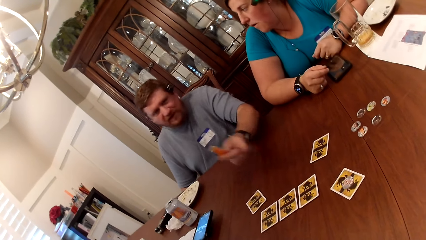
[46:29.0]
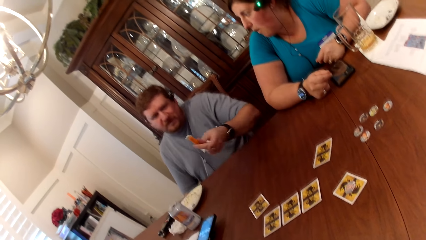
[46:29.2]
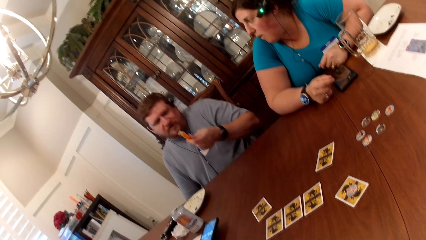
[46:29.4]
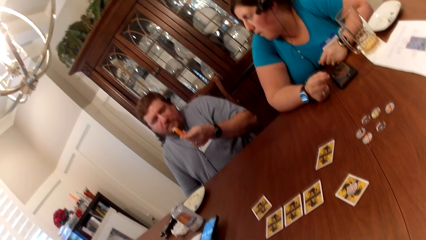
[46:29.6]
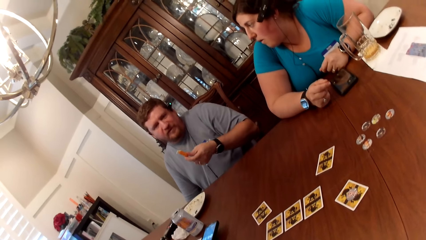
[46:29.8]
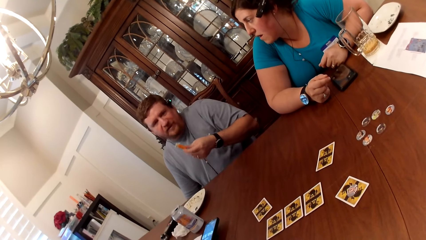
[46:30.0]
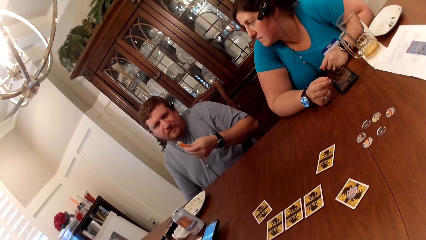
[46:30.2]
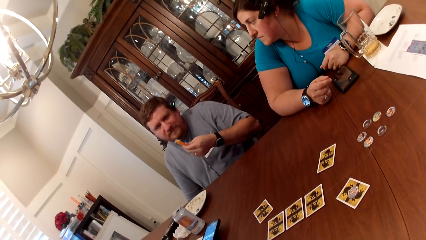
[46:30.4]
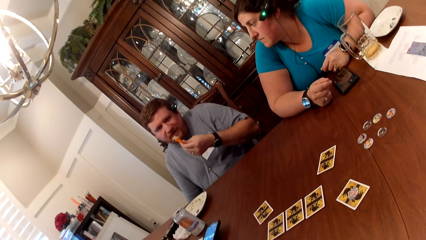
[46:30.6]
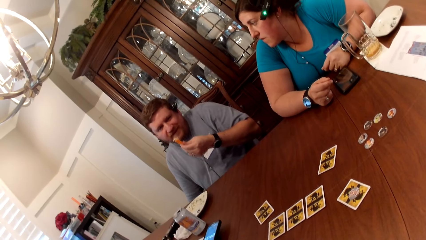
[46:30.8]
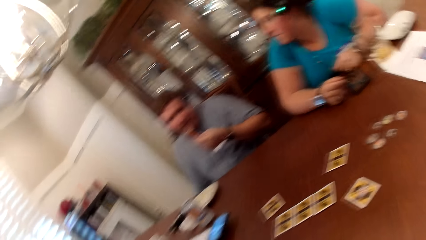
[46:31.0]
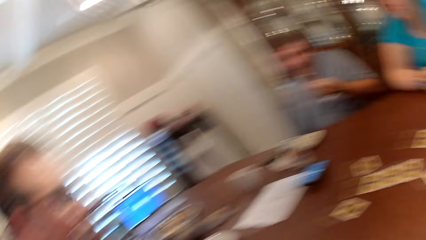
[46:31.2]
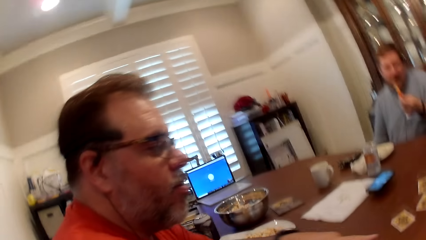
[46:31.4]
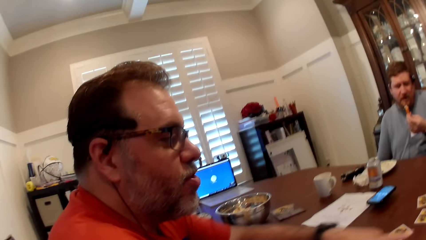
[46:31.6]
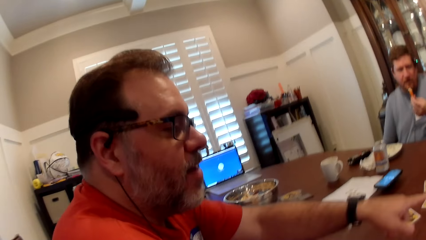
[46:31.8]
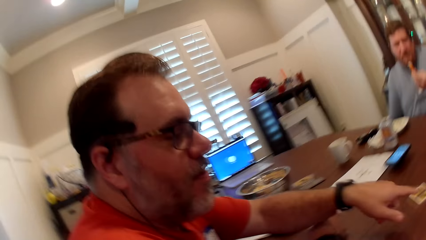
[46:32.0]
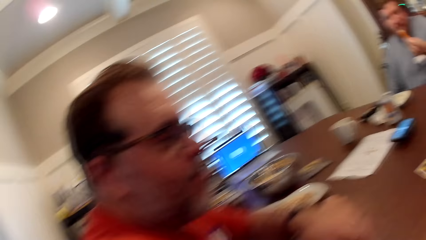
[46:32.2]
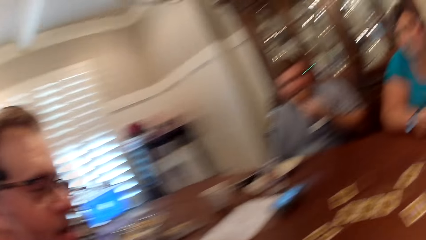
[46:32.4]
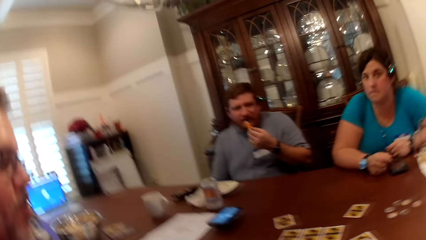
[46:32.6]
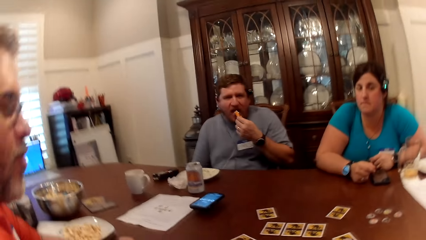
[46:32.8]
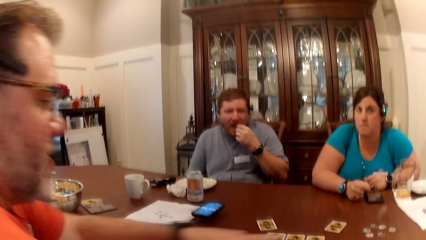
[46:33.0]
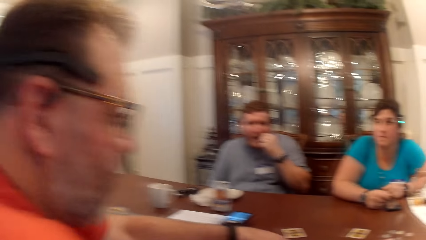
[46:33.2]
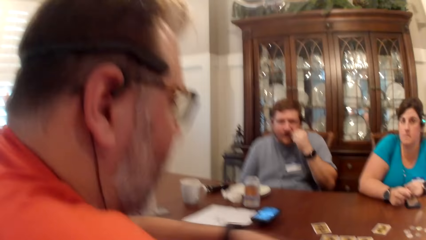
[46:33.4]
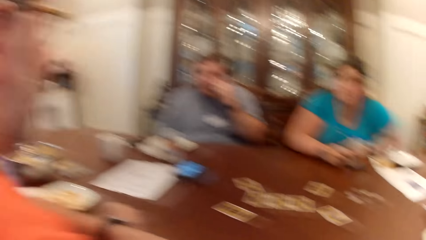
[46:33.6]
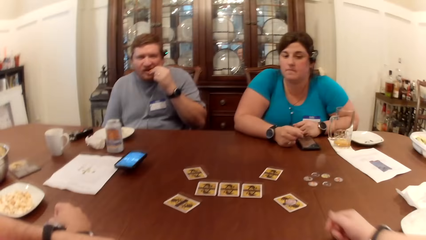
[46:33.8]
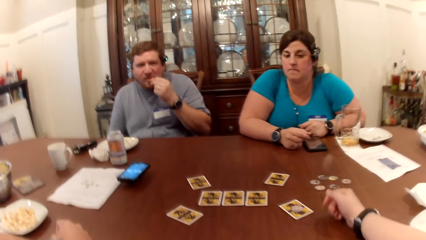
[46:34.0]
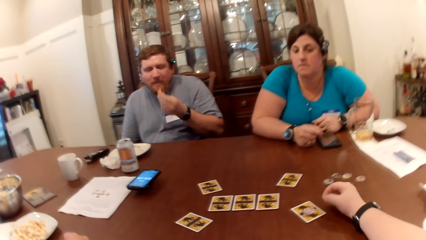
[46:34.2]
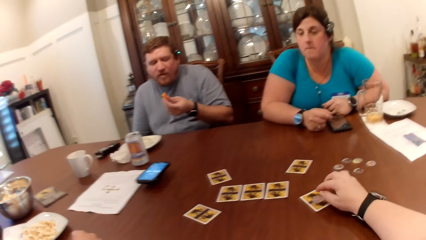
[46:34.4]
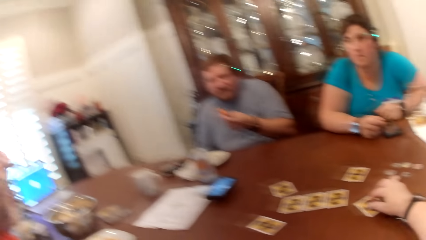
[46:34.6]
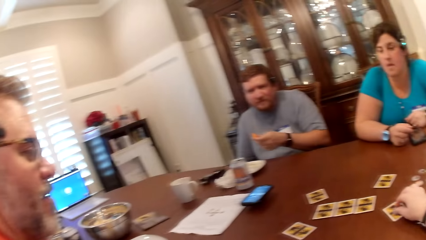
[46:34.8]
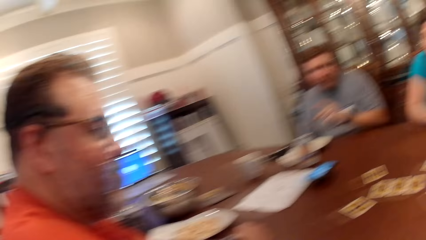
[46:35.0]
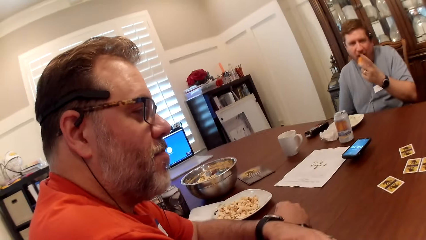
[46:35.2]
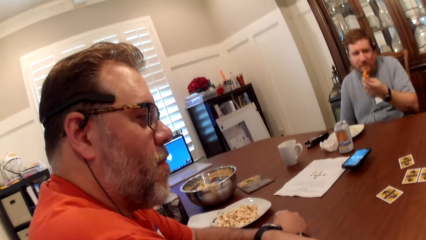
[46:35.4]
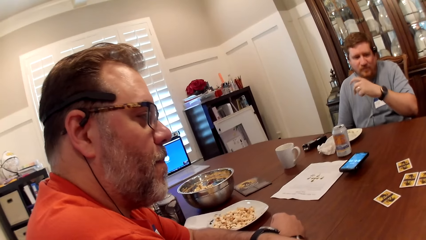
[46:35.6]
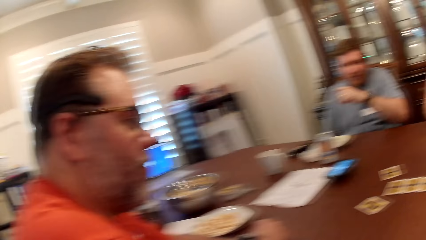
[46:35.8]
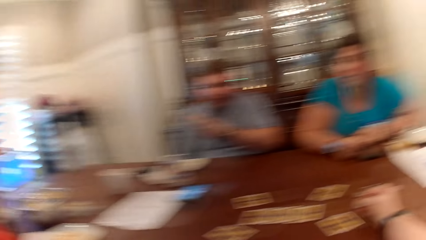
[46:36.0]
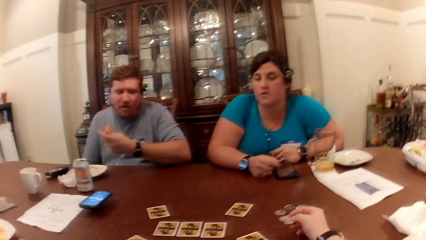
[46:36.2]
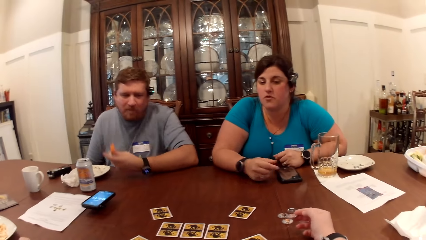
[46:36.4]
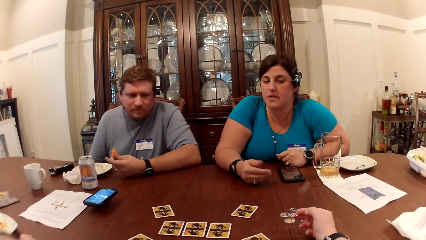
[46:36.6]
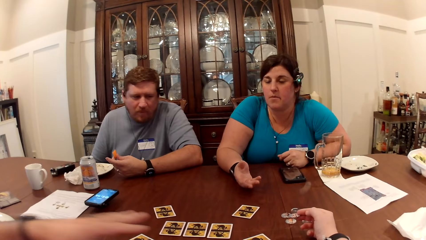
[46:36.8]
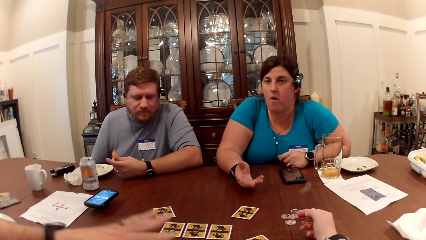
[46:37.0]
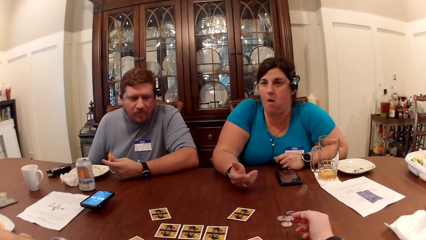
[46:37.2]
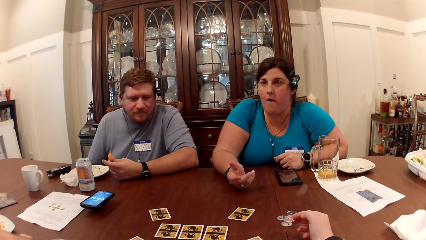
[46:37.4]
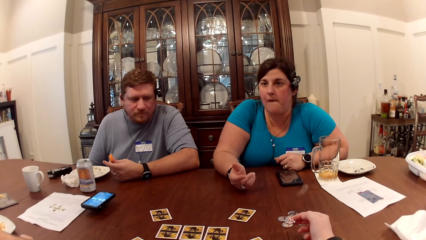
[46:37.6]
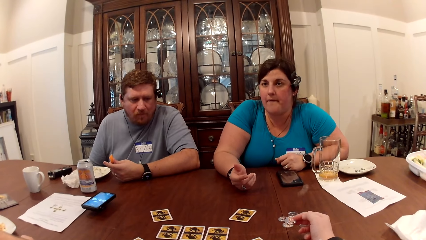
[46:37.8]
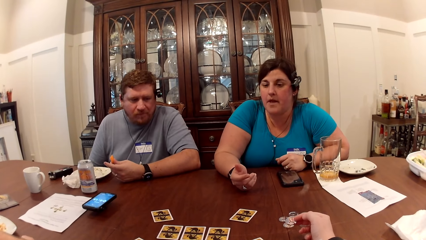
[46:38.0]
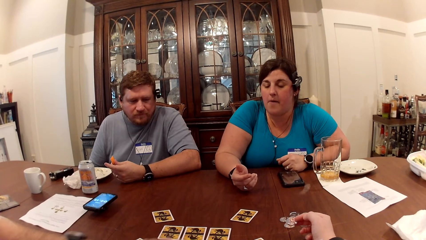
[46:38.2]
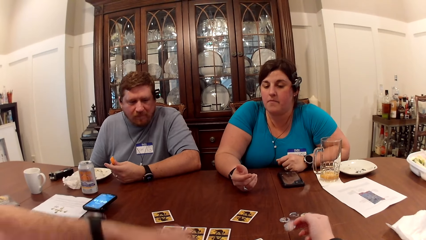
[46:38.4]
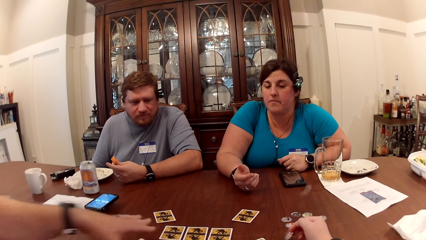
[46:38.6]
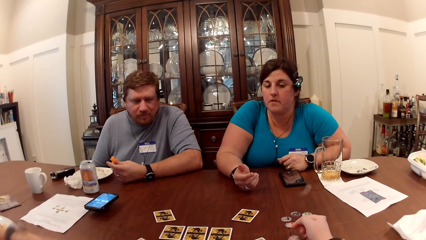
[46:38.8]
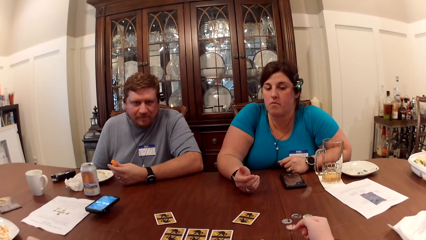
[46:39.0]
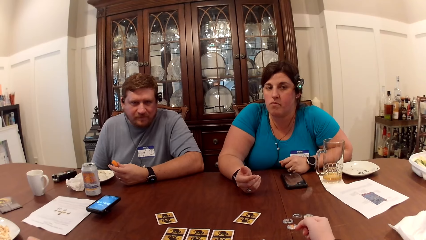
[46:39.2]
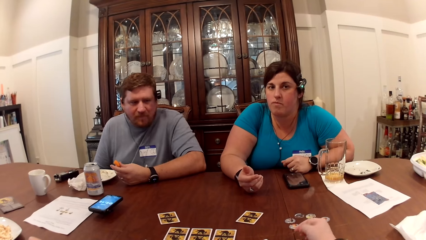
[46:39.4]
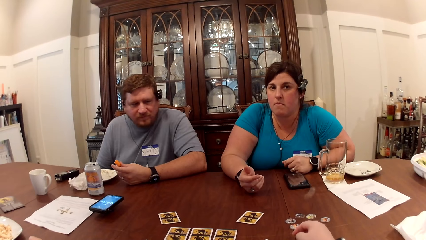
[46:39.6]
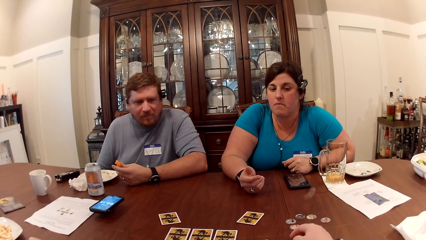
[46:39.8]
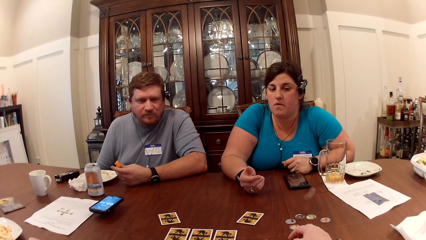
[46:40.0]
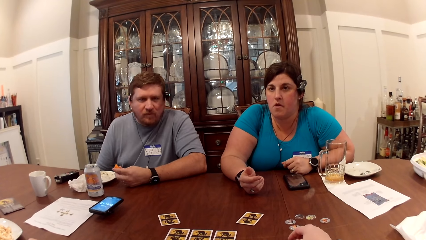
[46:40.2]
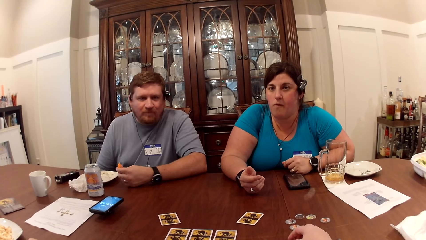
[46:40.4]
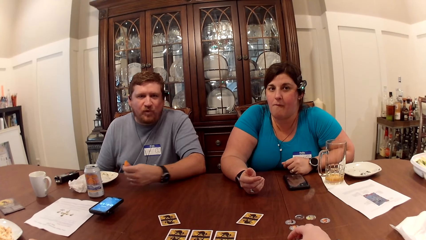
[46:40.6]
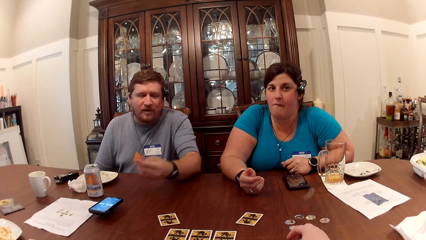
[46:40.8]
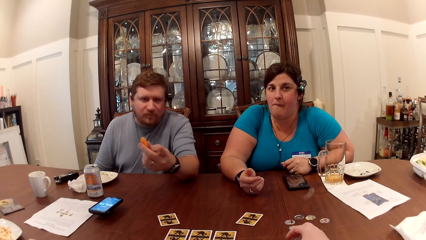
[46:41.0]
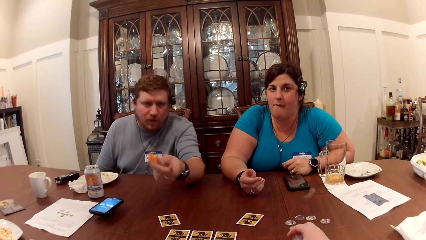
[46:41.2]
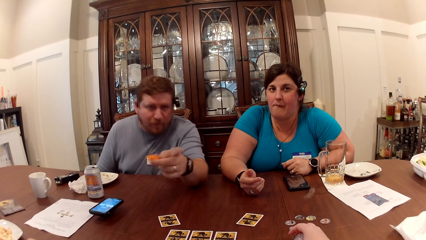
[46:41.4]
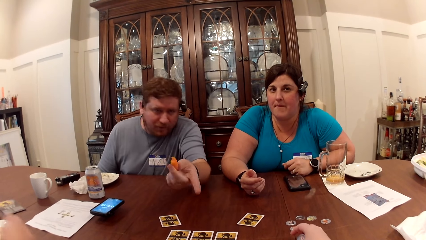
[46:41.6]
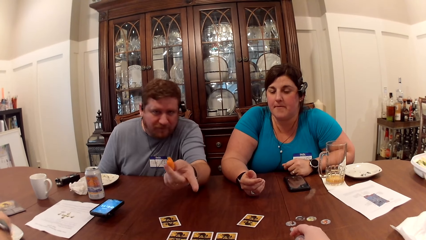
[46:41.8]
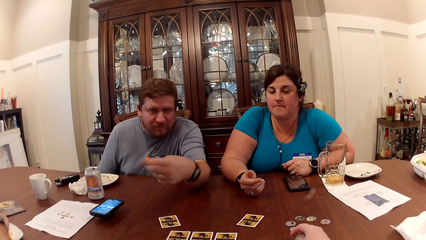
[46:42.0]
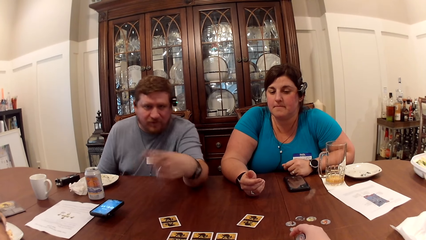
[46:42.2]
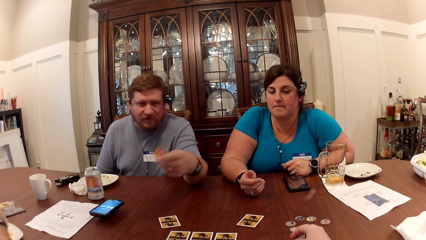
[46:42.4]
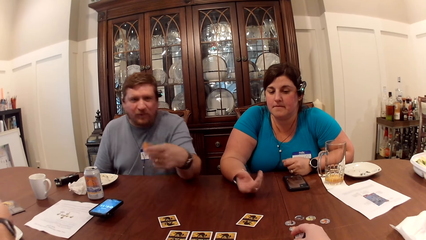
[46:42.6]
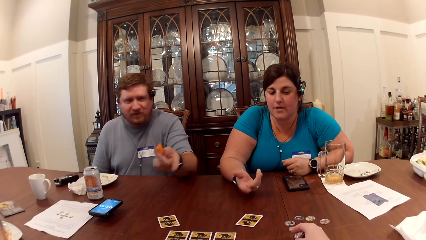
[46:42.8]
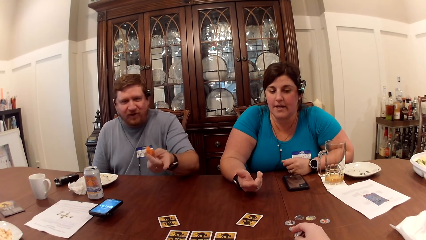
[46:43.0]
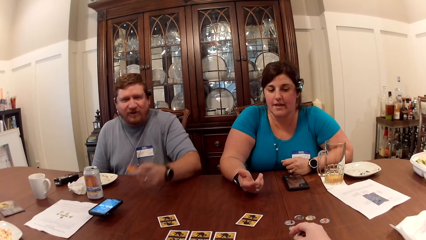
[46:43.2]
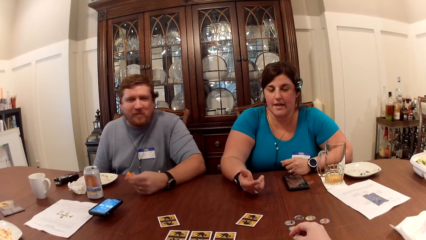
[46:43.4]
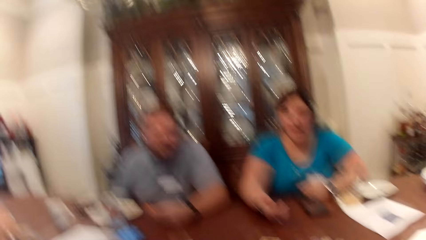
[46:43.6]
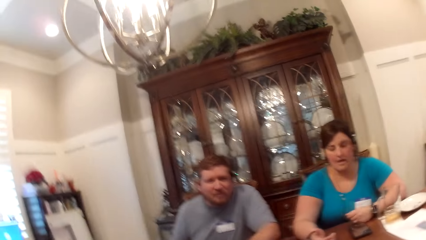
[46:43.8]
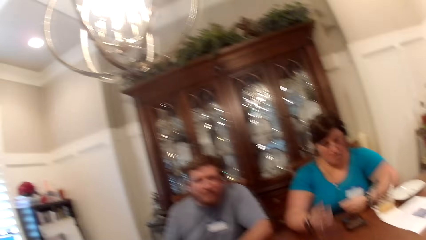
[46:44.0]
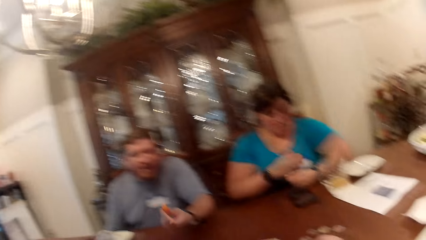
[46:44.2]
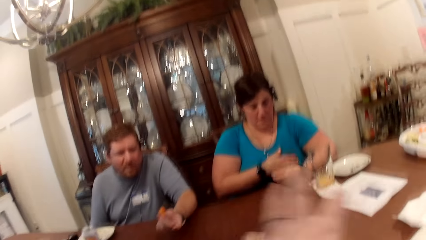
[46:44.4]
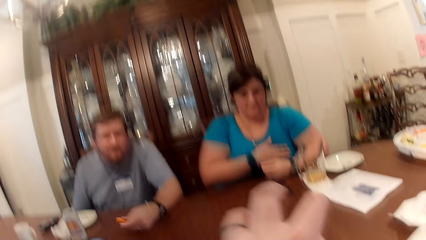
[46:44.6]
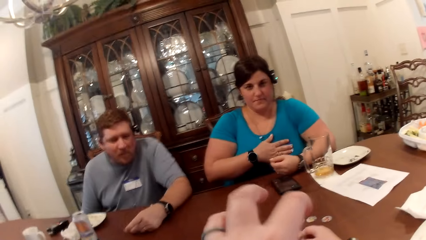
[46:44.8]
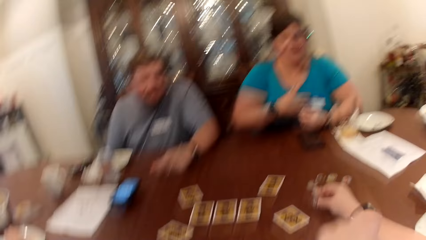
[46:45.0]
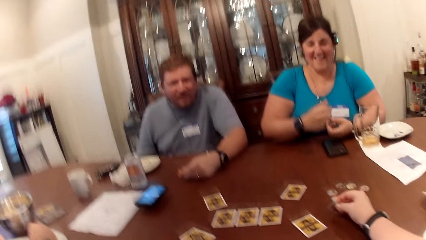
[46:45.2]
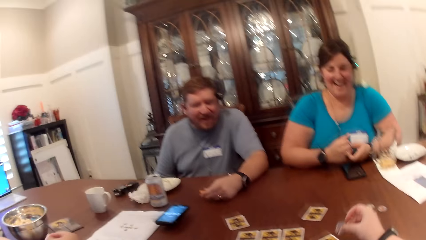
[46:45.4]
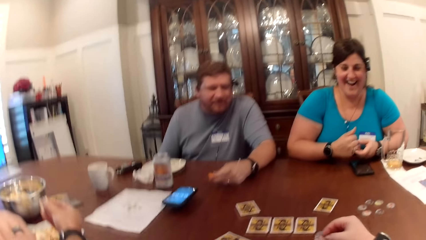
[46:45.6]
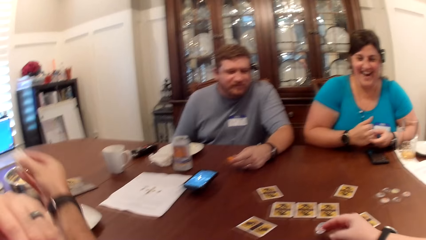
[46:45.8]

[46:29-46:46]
A man eats the creamed carrot with his left hand. The camera wearer touches the token on the card on the table with her left hand. She picks something from the card.
